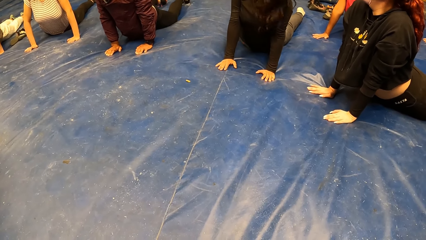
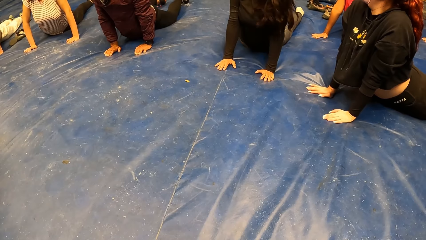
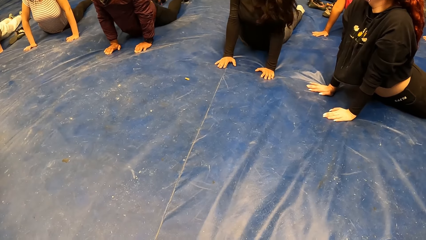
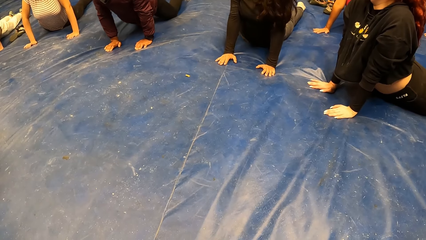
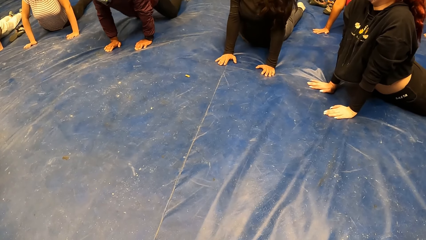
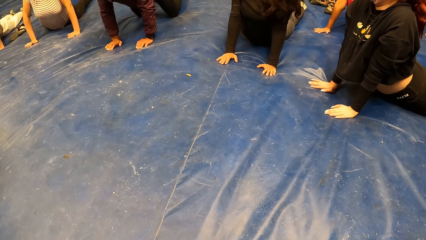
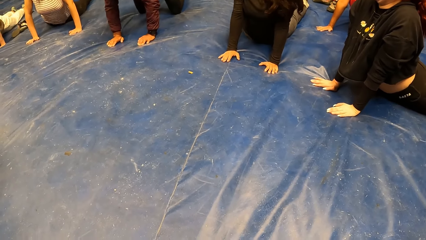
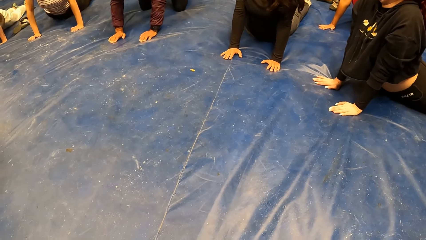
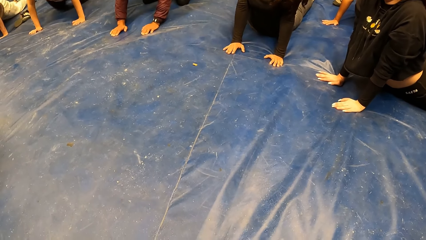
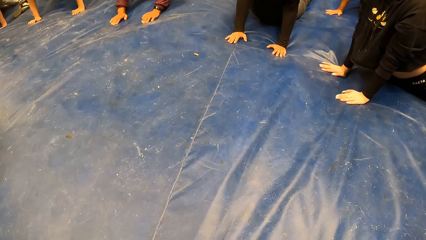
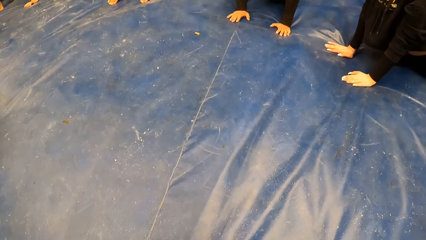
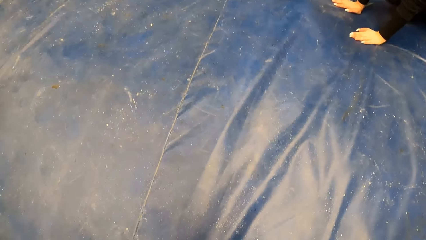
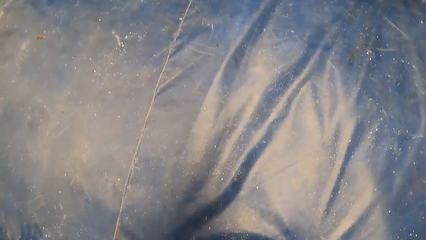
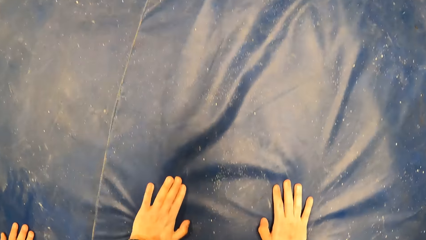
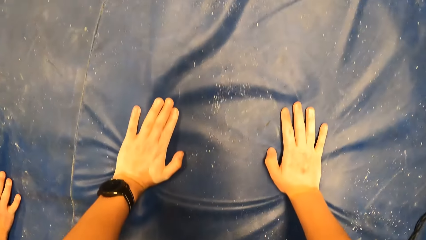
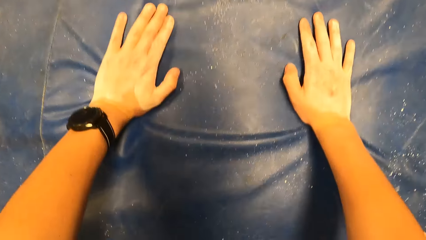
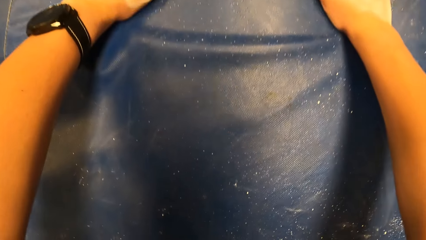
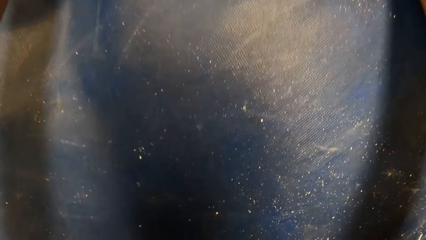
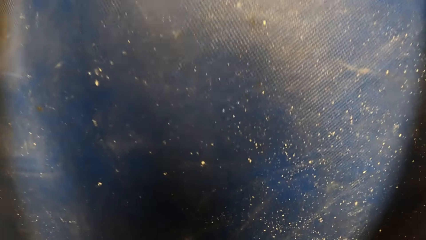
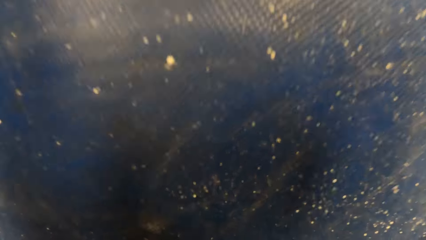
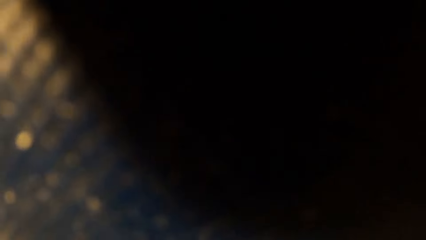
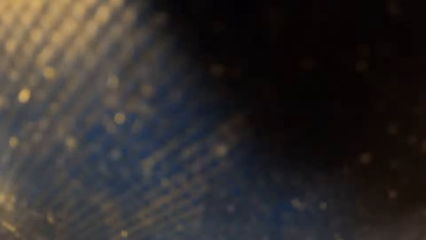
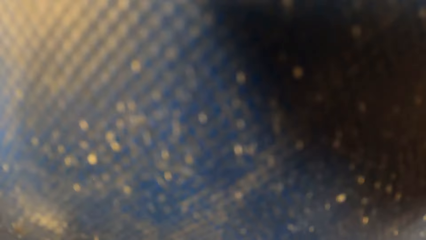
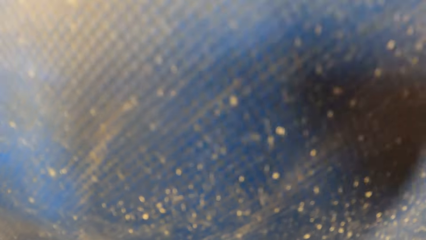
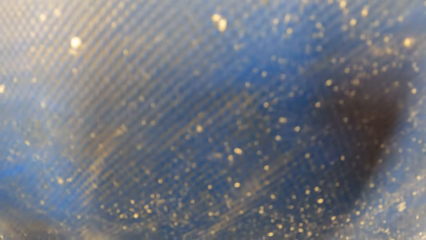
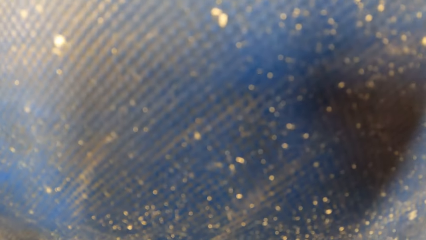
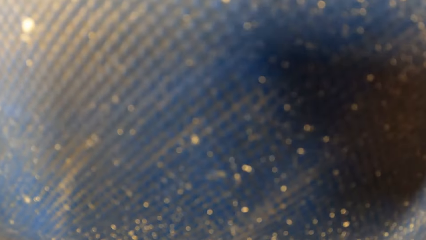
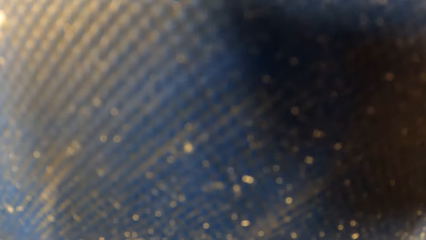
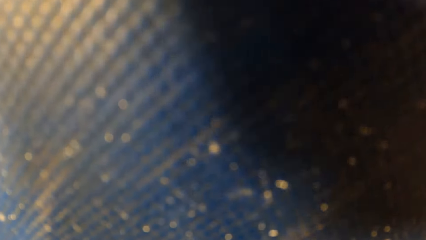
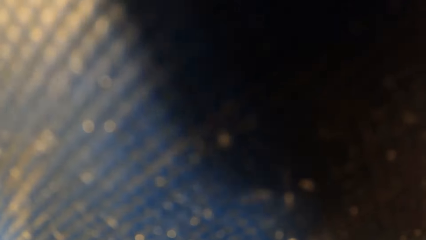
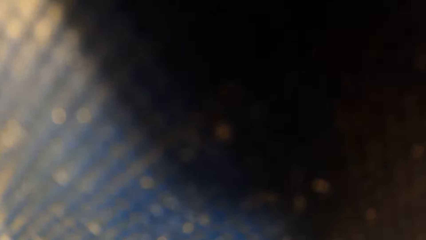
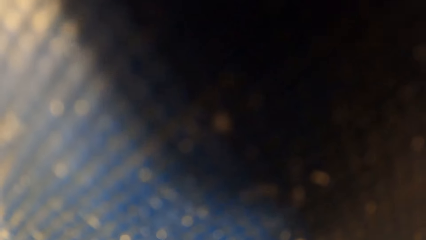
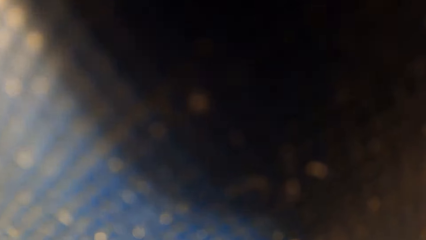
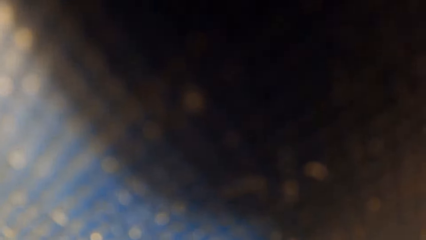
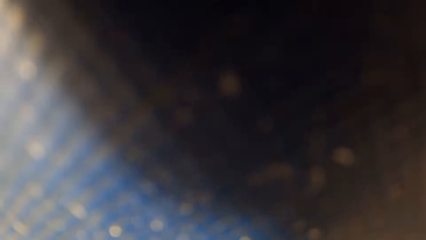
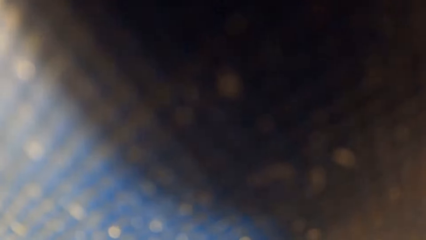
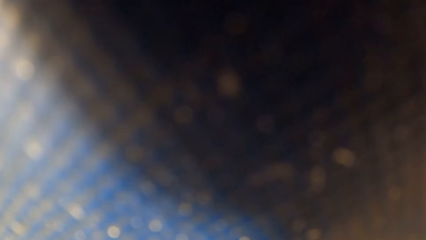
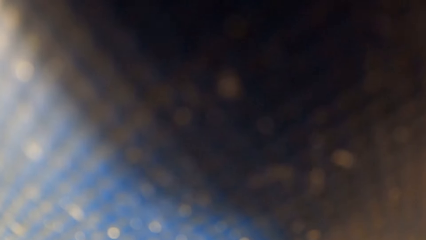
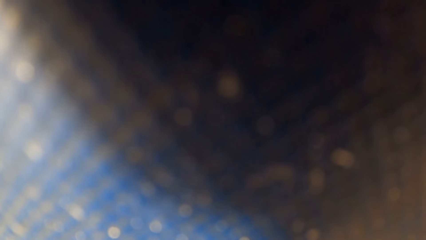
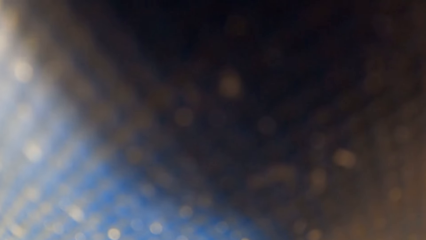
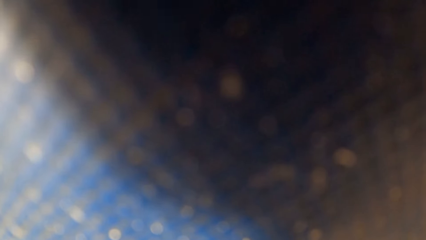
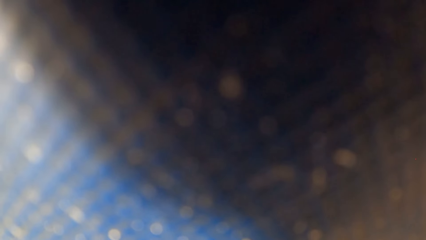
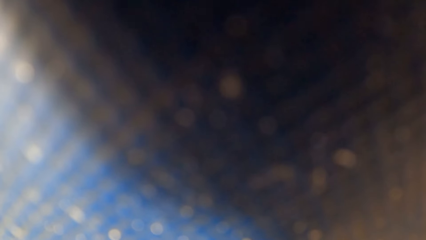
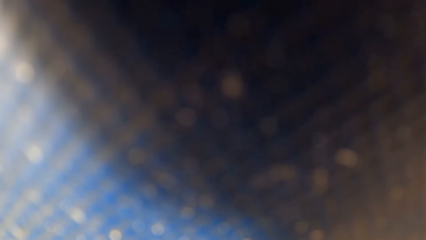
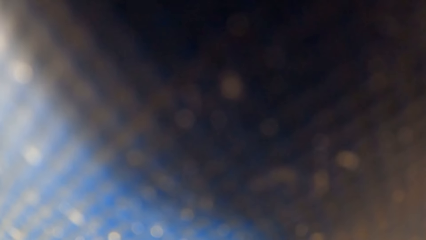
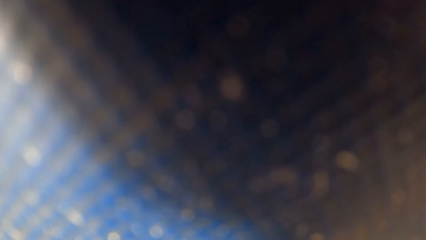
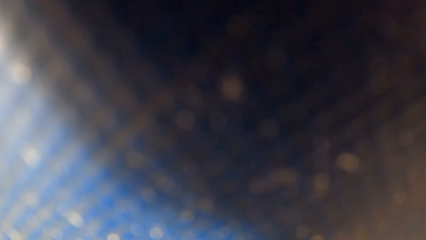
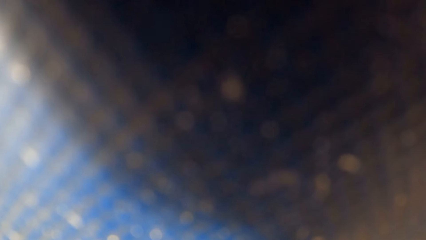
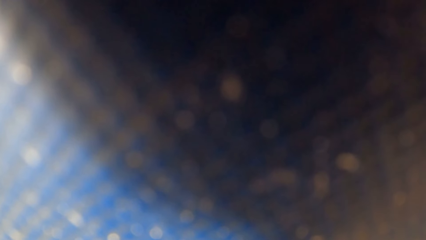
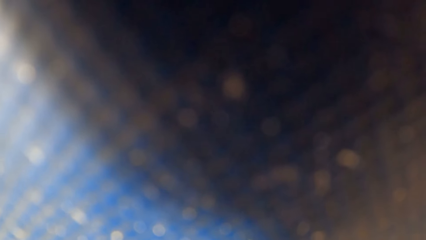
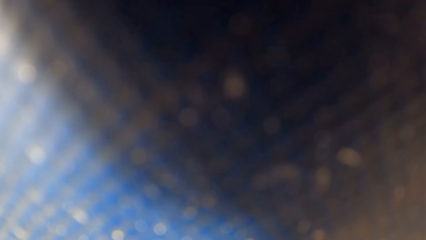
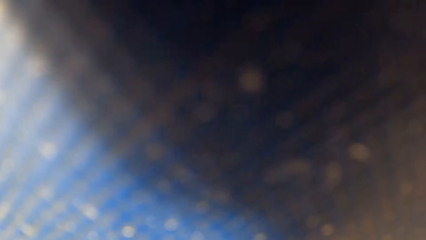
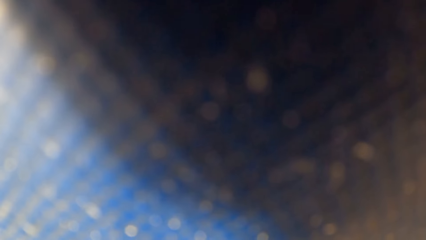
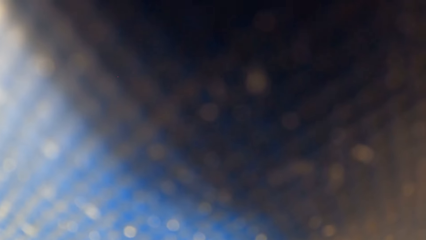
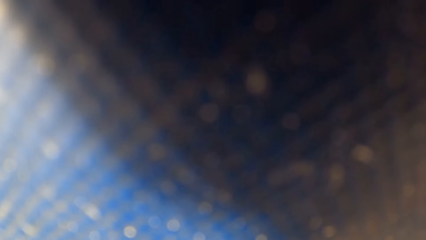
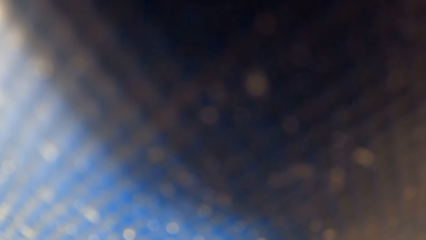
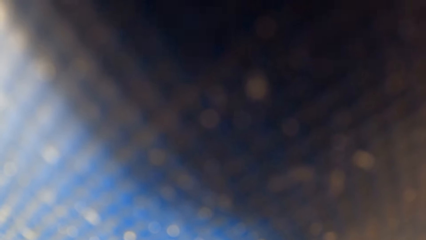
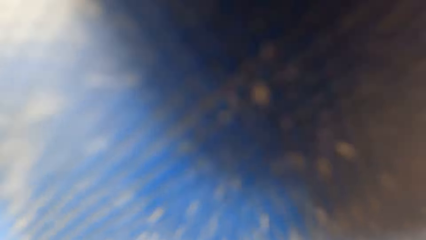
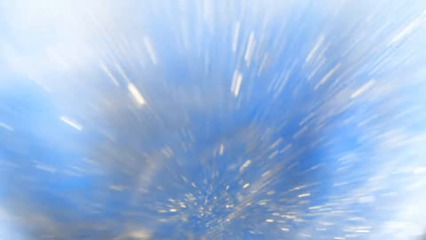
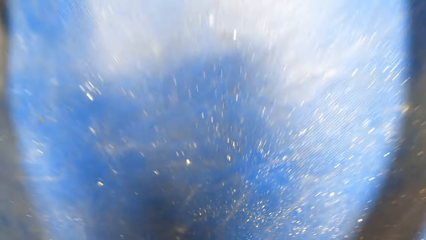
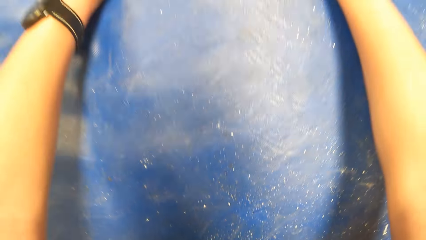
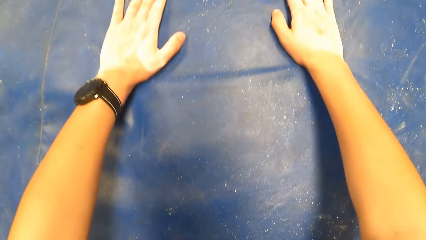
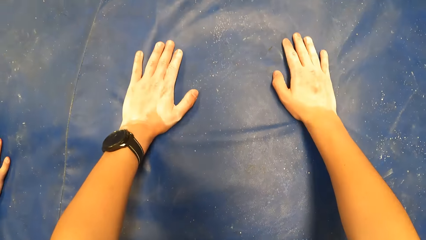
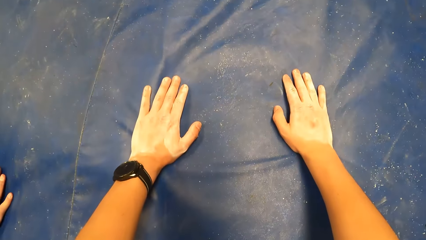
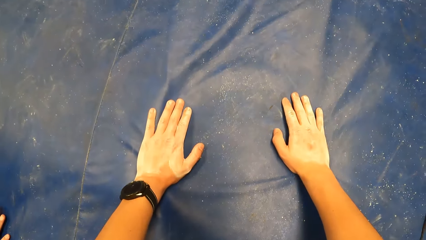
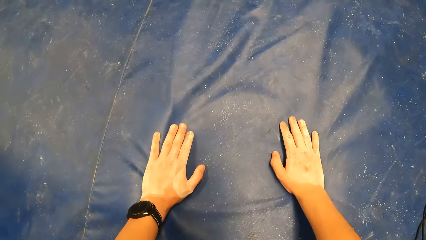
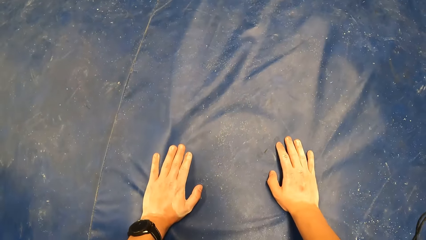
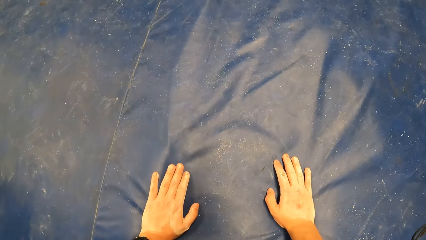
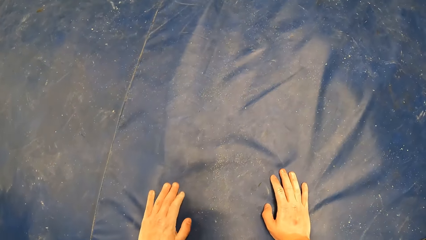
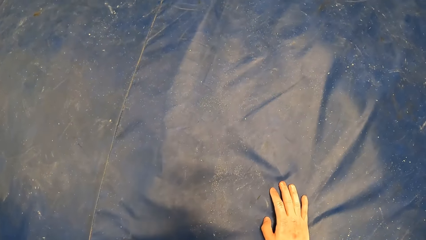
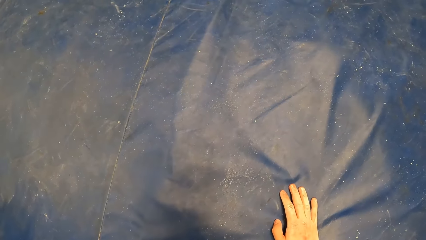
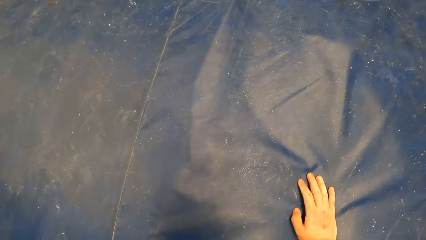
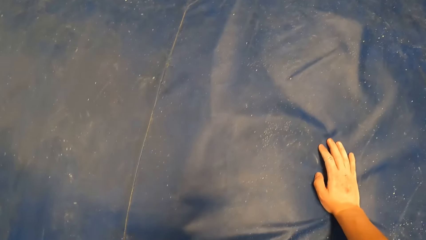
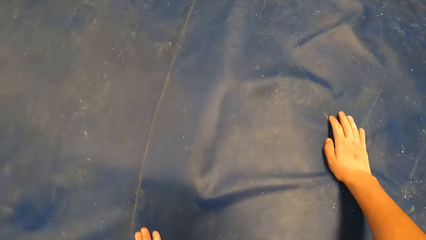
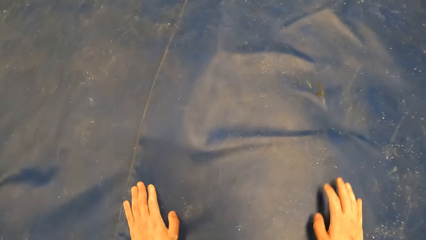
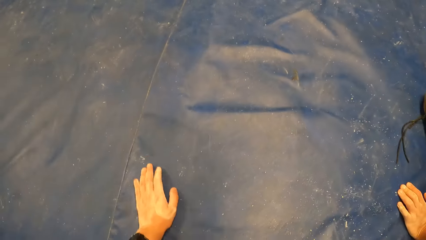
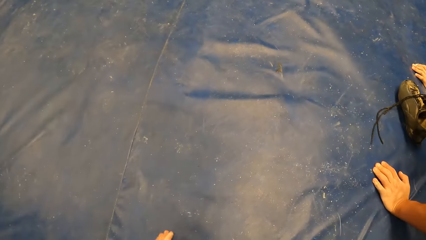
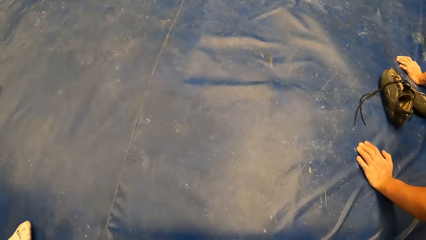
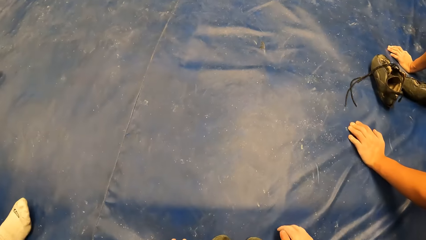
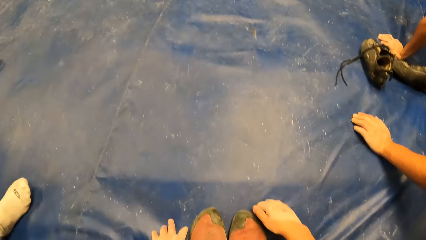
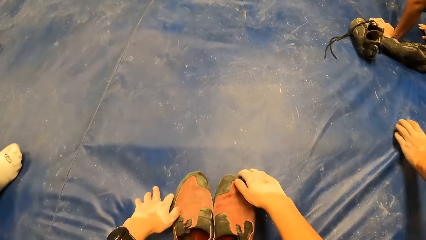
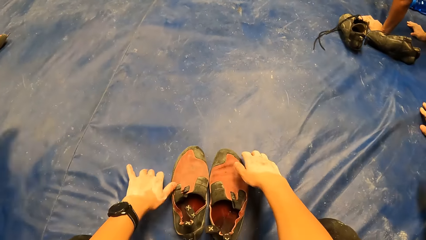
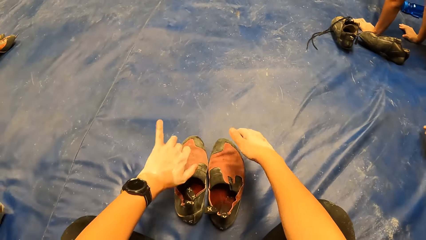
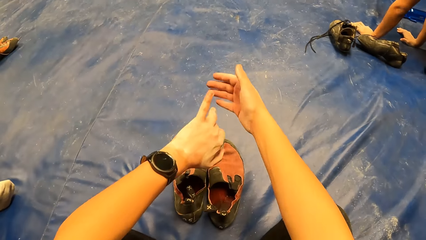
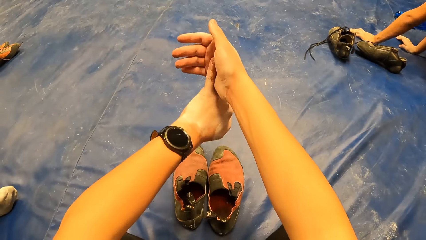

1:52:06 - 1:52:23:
The camera wearer moves backwards. They lean forward.
